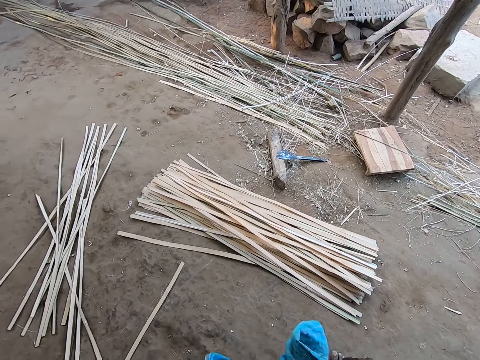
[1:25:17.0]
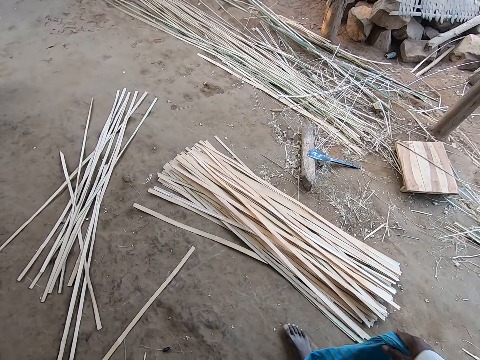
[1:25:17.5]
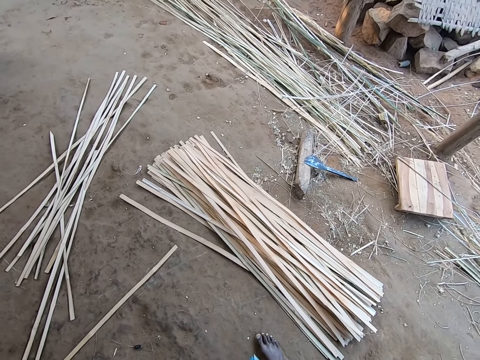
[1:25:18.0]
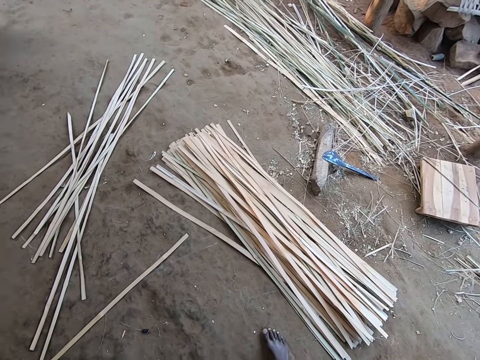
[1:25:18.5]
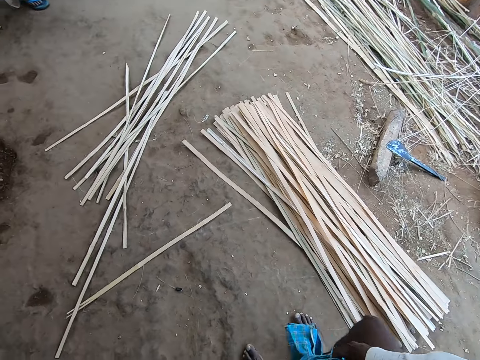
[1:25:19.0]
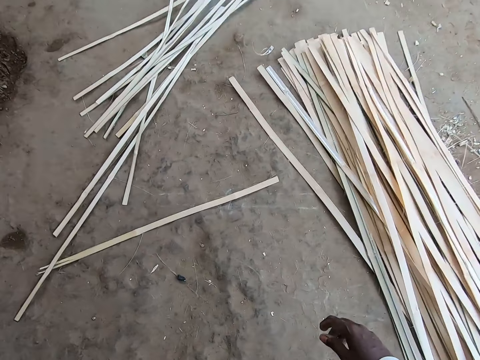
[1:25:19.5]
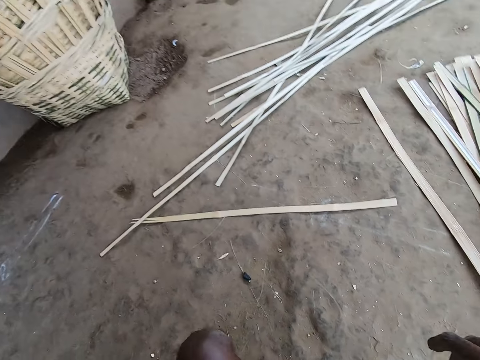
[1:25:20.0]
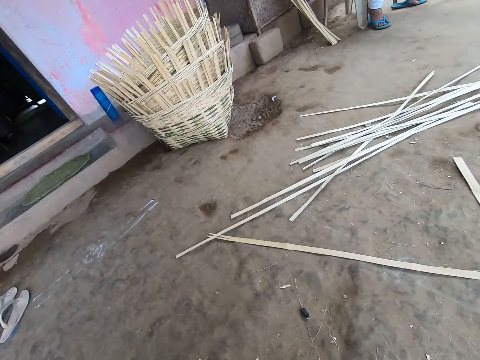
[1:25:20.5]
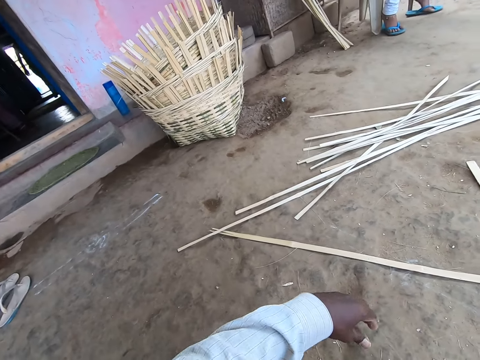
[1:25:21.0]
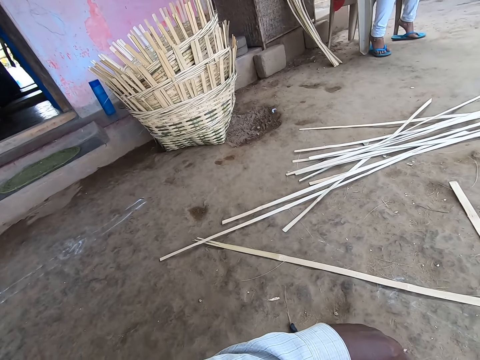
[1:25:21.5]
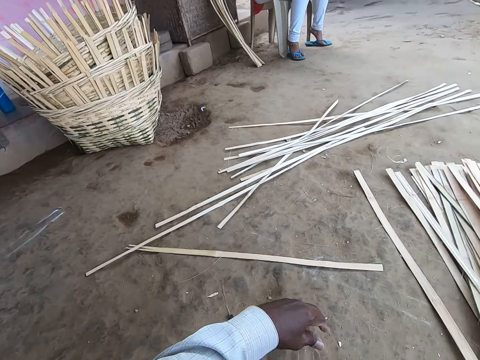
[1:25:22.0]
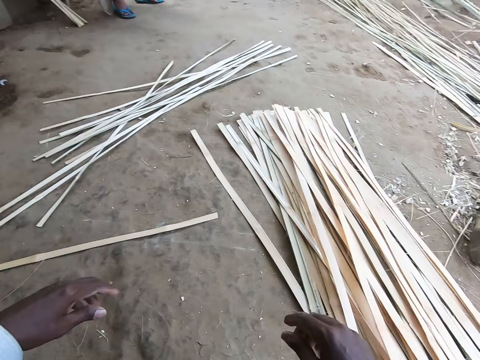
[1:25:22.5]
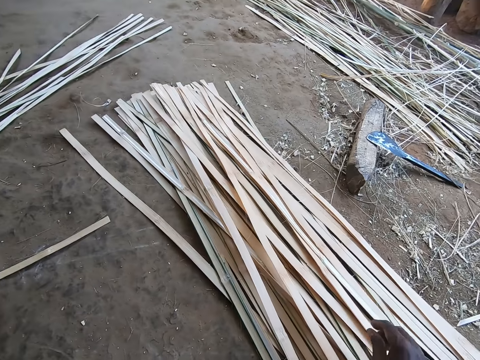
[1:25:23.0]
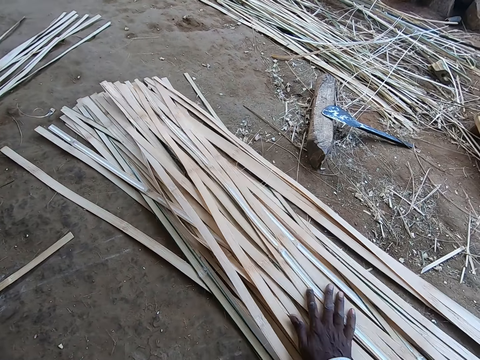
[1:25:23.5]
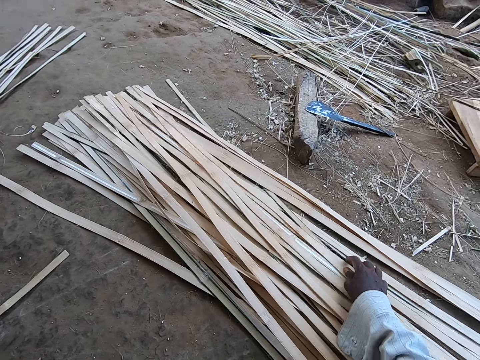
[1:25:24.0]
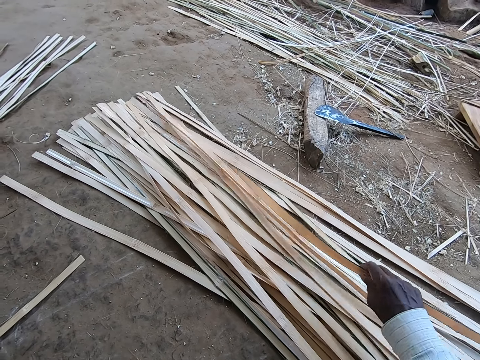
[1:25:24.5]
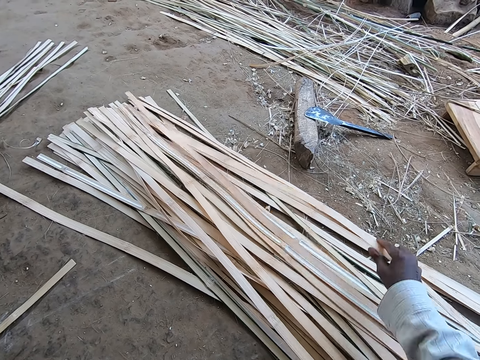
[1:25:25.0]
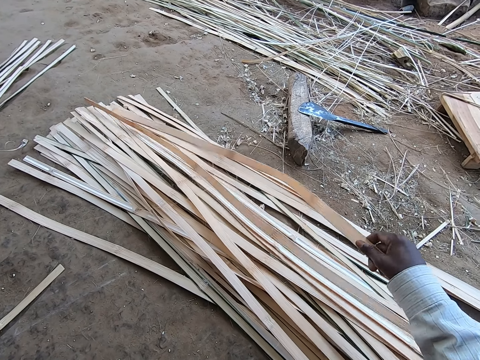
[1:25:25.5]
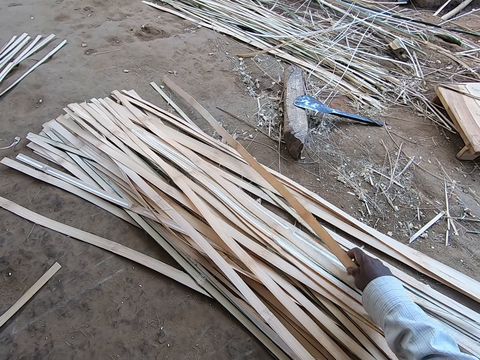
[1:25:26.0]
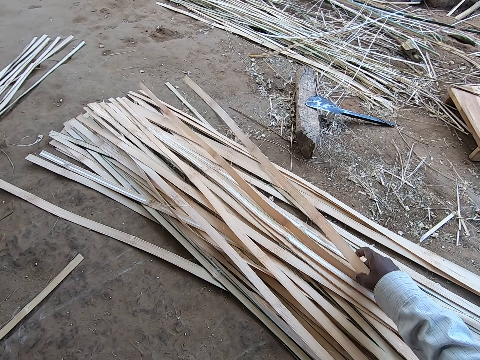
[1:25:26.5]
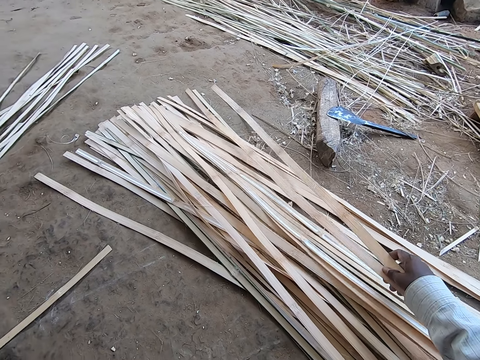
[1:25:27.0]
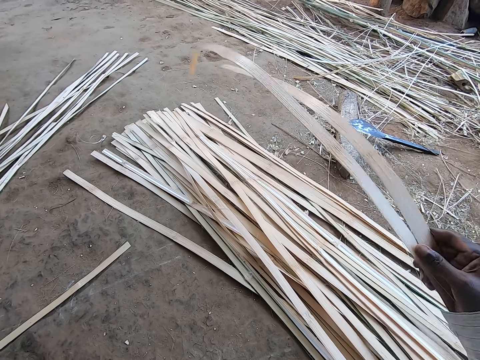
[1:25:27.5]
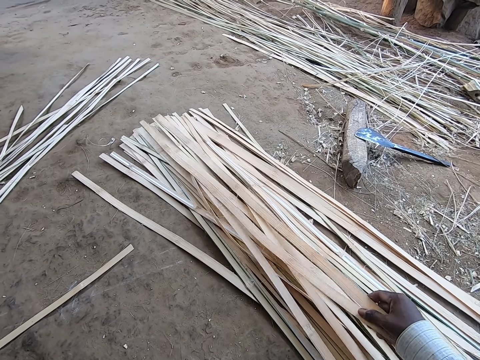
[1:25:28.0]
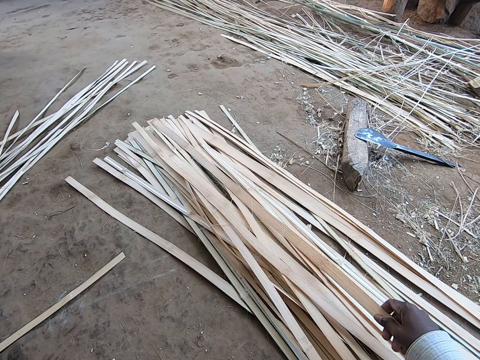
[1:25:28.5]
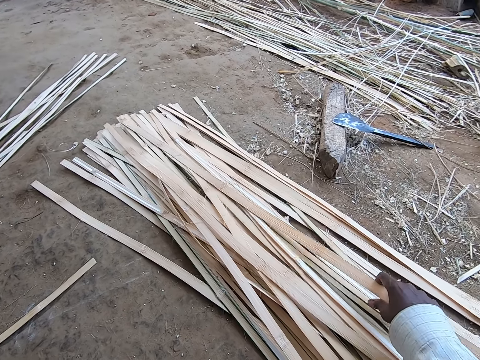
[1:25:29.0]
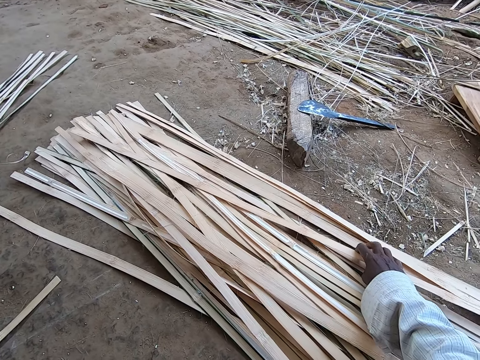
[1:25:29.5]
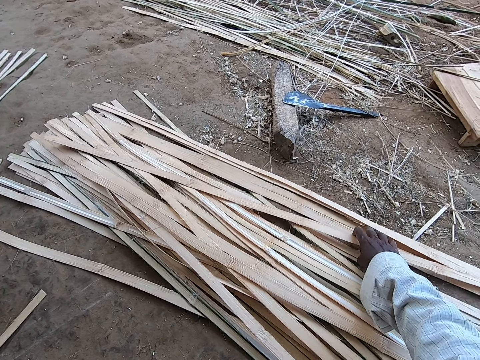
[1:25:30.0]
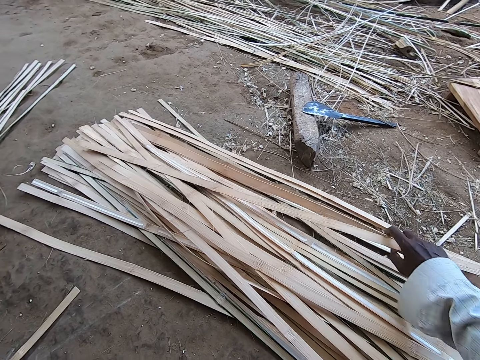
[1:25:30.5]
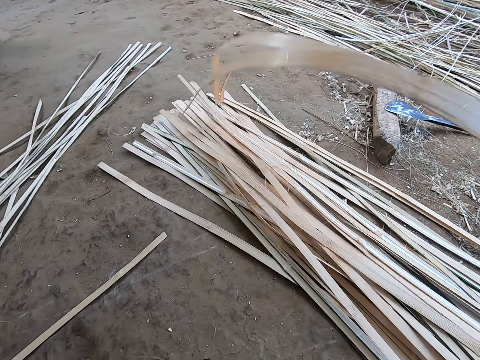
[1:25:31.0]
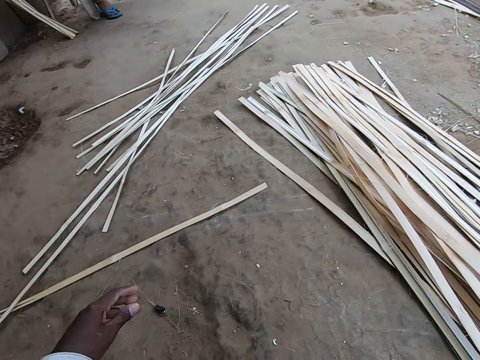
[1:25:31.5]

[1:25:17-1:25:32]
The camera wearer ties a cloth on his body with his hands. He sits on the stool. He picks a wicker from some wickers on the ground with his right hand. He picks a wicker from the wickers with his right hand. He drops the wicker on the wickers with his right hand. He picks a wicker from the wickers on the ground with his right hand.

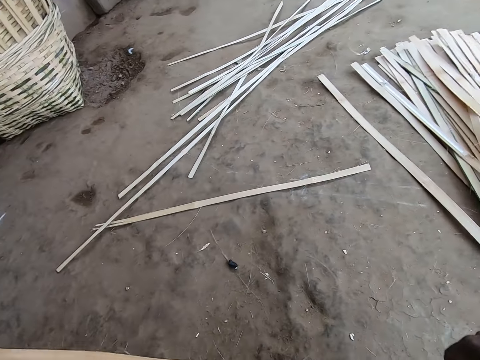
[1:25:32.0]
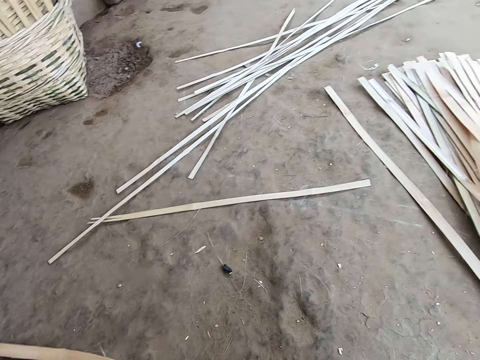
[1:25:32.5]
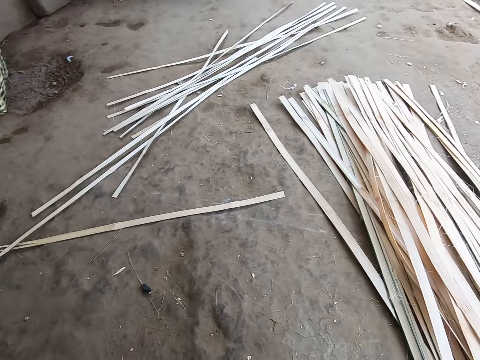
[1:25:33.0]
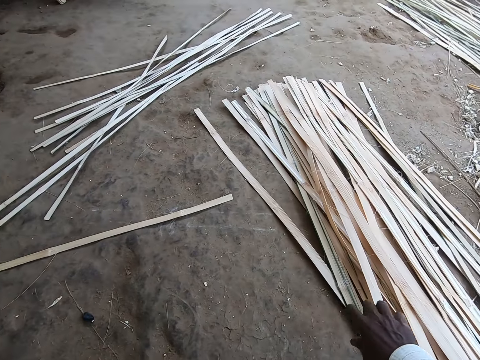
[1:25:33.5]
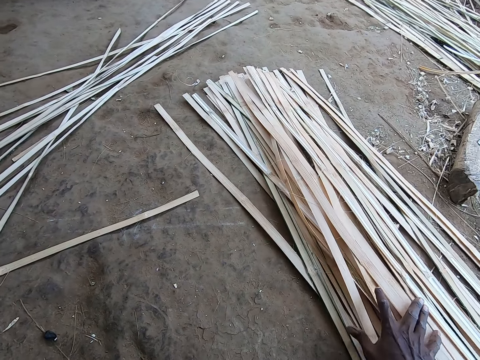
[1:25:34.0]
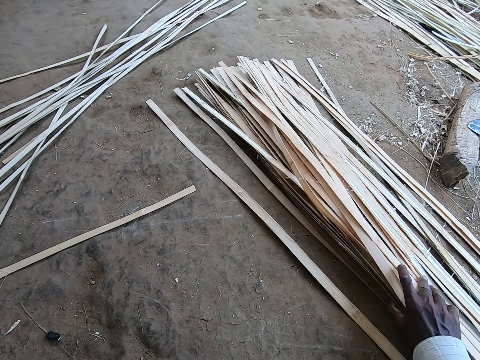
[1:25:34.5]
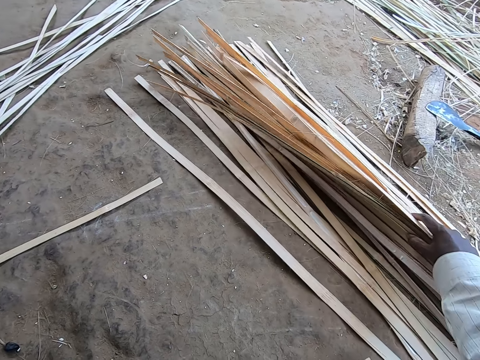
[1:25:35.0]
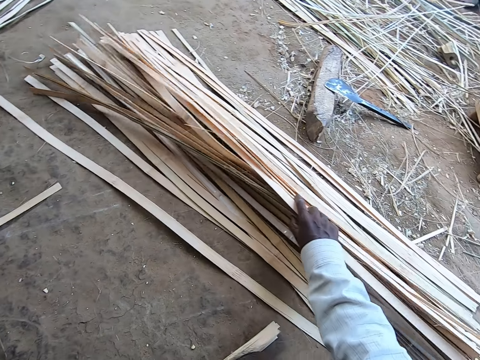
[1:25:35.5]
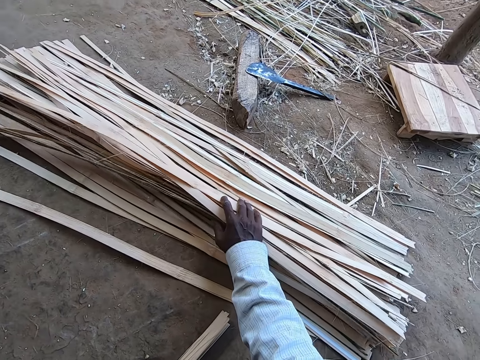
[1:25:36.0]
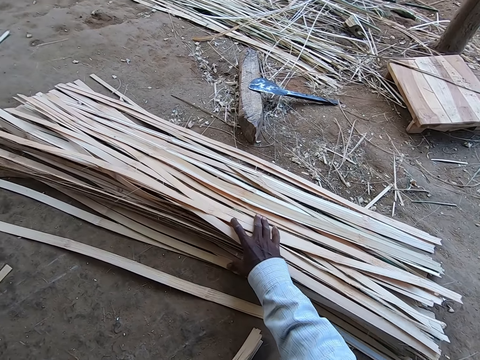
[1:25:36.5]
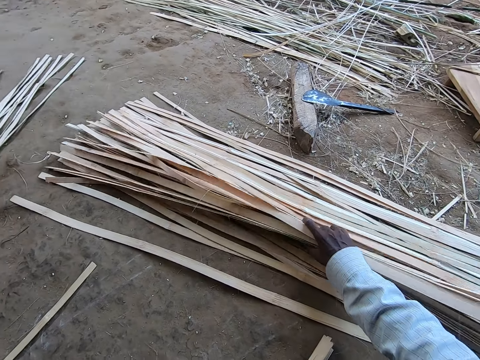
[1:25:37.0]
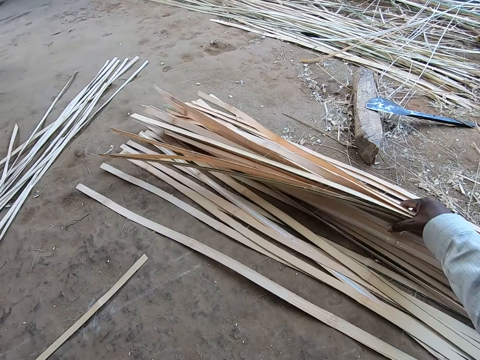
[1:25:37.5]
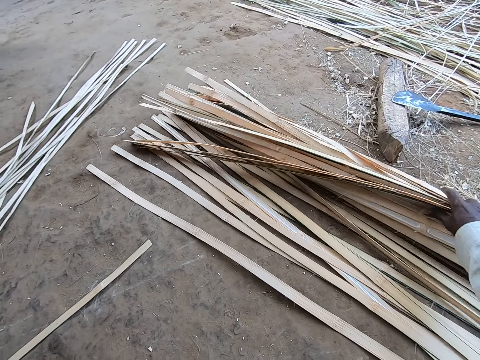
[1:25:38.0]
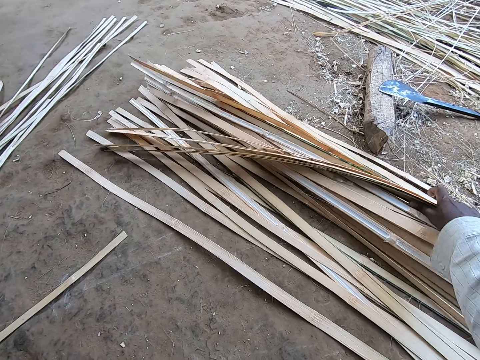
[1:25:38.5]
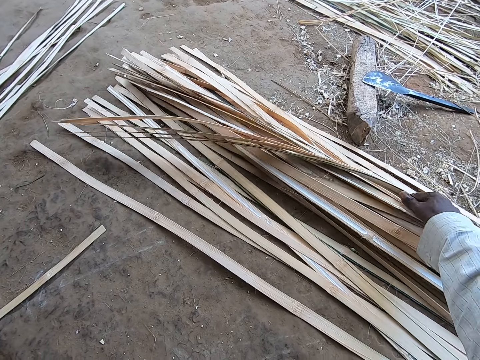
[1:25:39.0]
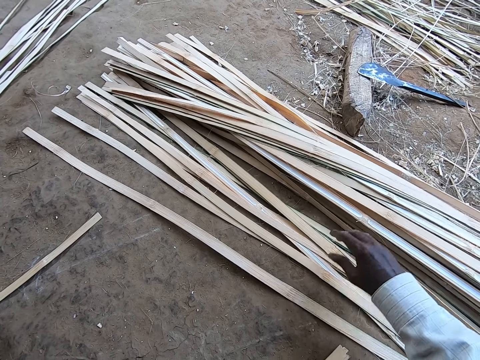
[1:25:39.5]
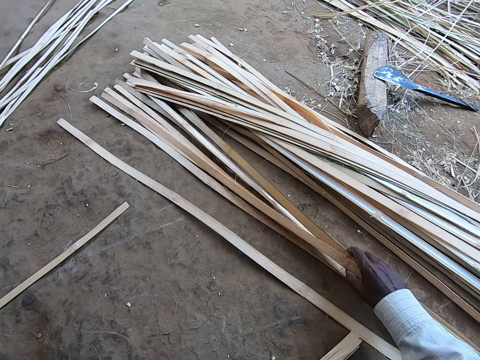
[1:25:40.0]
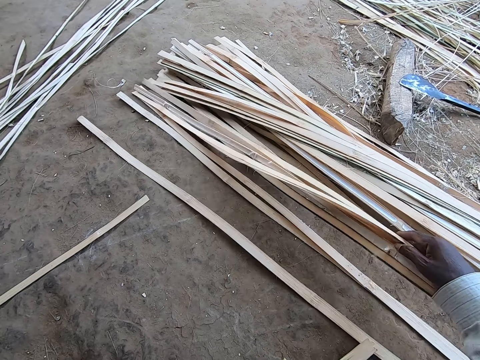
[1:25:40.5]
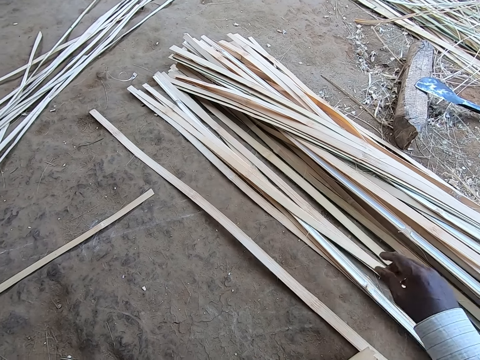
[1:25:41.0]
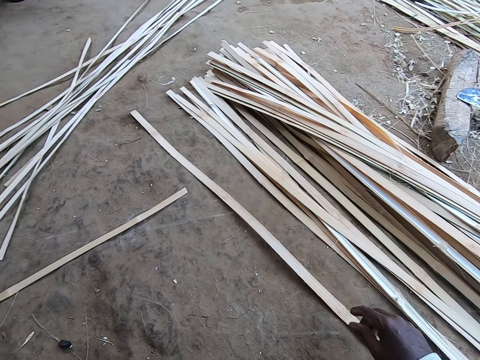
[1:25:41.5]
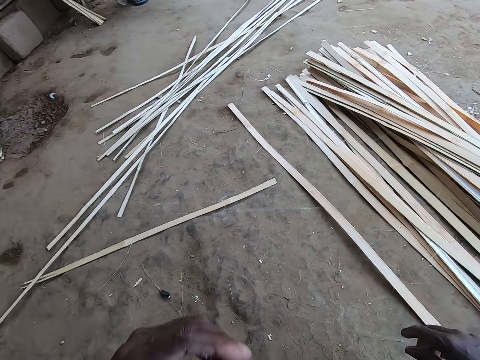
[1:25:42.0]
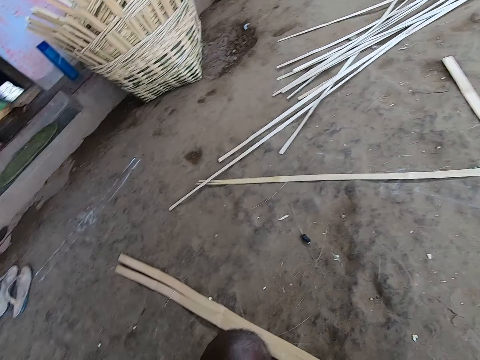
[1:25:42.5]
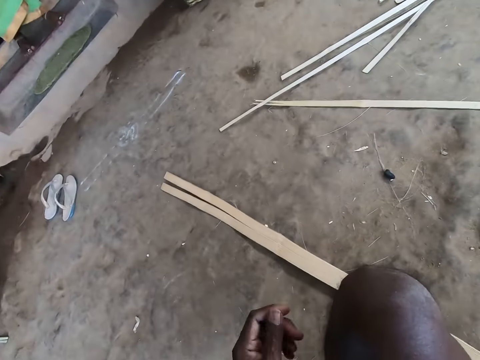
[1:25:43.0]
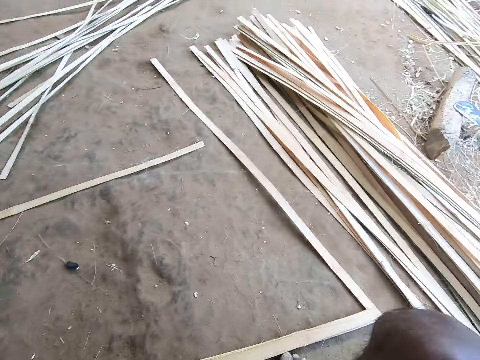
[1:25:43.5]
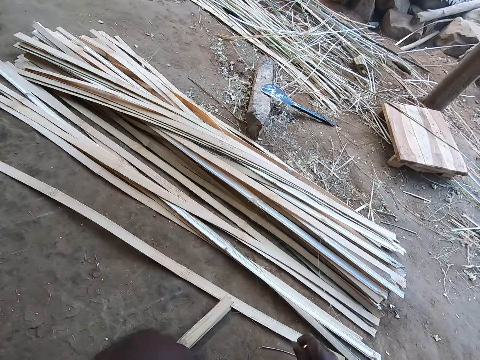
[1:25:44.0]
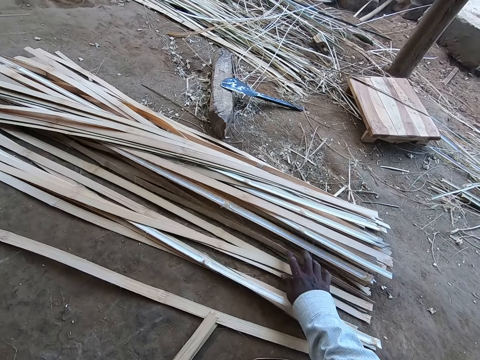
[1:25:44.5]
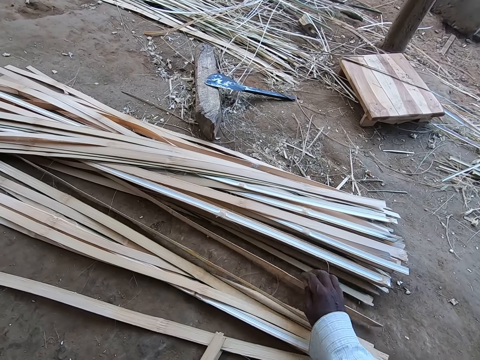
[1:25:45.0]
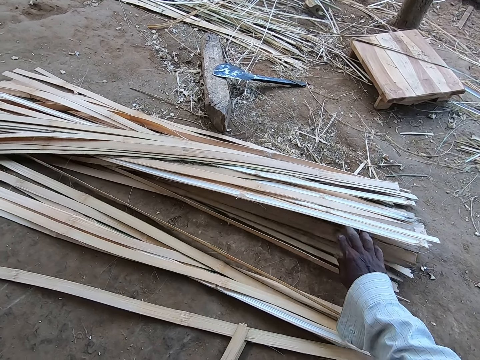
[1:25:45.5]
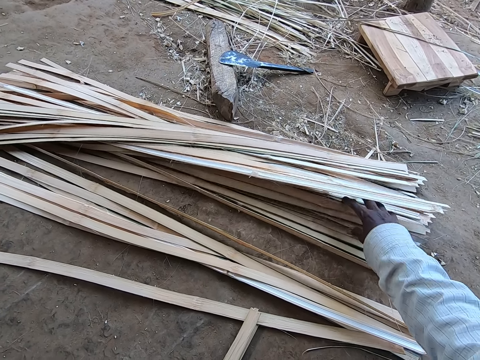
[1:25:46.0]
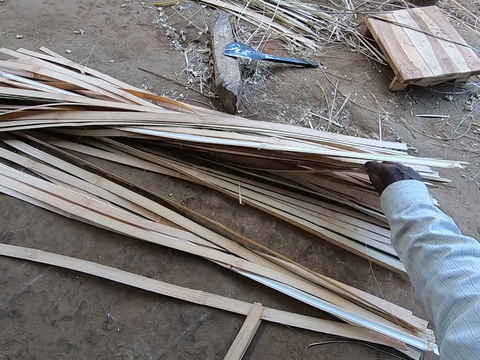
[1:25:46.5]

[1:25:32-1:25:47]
The camera wearer drops the wickers on the ground with his right hand. He adjusts the wickers on the ground with his right hand. He touches the bamboo stripes.
